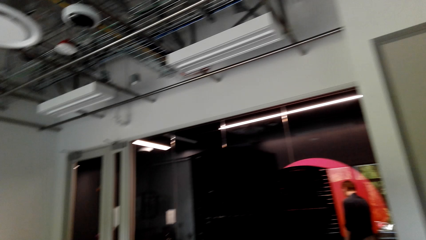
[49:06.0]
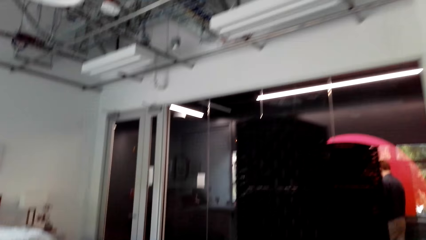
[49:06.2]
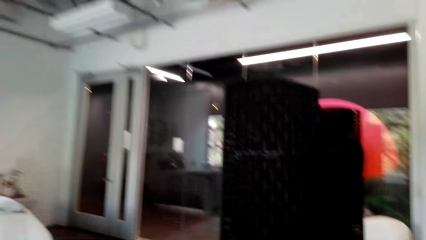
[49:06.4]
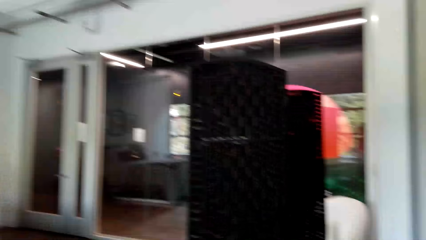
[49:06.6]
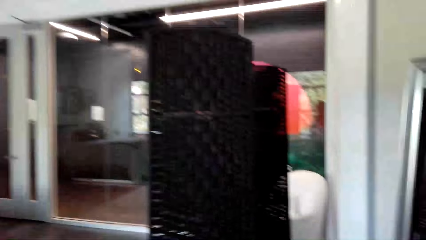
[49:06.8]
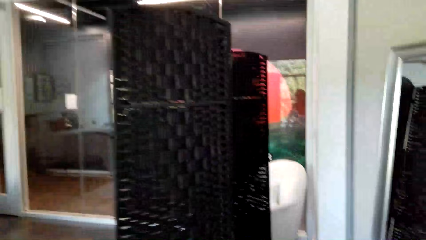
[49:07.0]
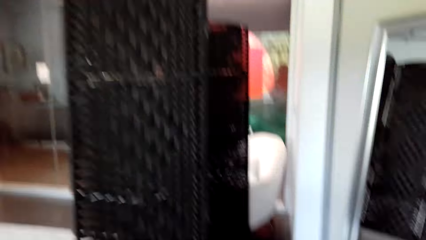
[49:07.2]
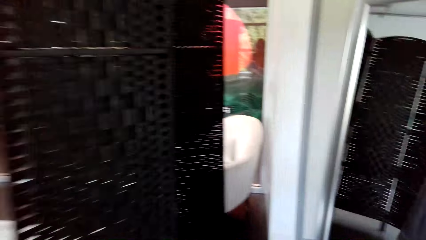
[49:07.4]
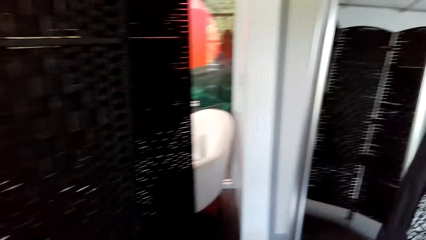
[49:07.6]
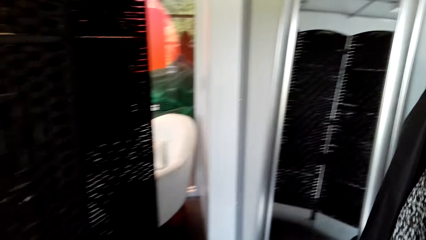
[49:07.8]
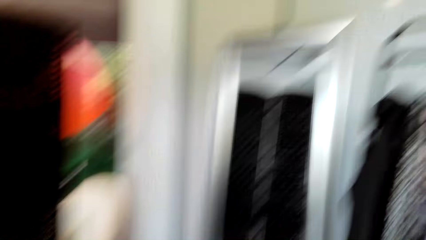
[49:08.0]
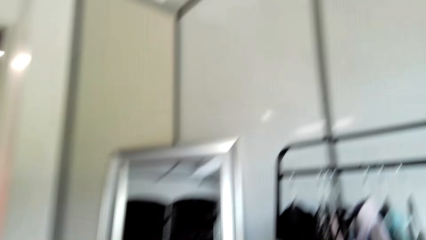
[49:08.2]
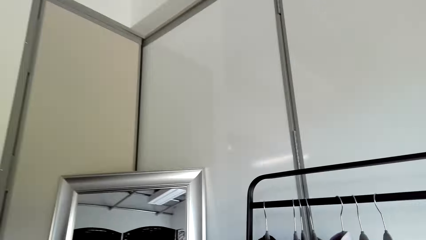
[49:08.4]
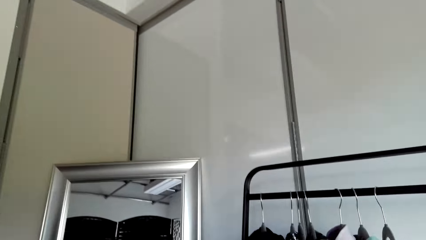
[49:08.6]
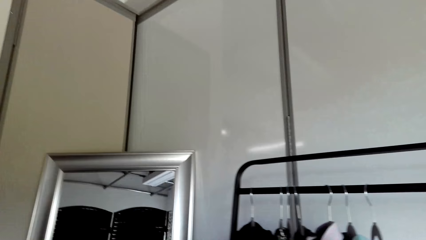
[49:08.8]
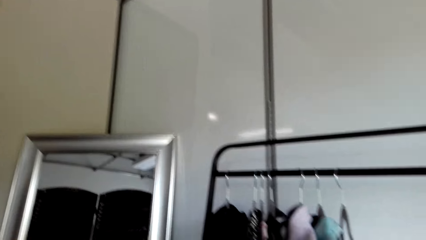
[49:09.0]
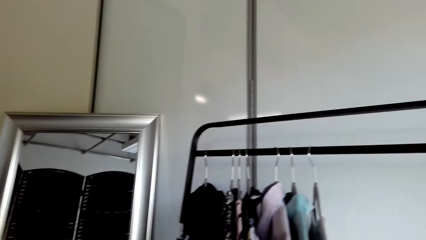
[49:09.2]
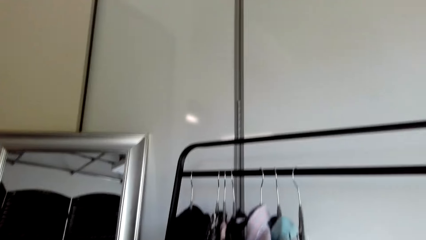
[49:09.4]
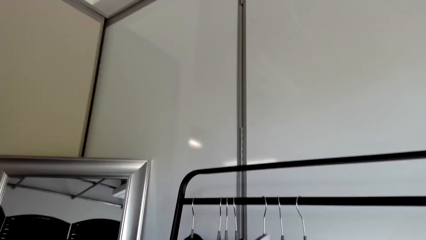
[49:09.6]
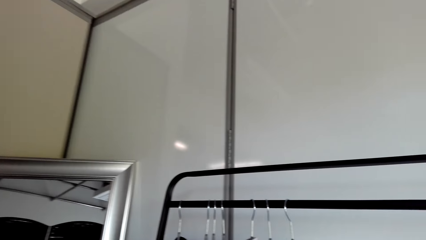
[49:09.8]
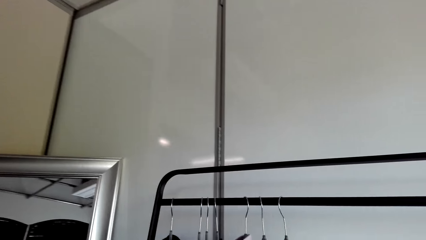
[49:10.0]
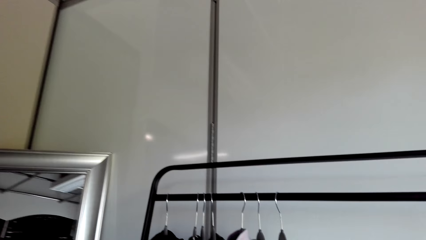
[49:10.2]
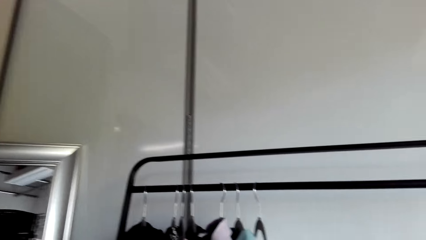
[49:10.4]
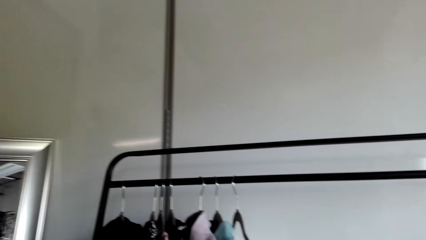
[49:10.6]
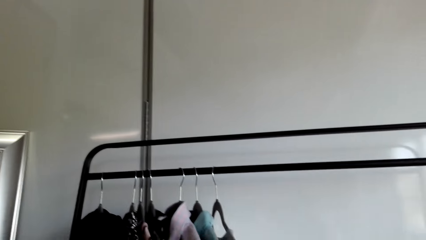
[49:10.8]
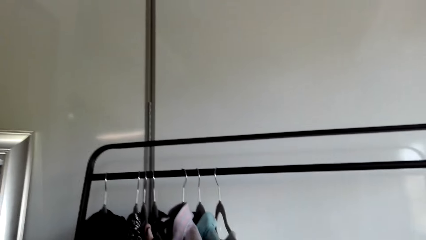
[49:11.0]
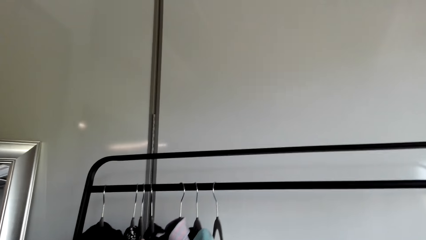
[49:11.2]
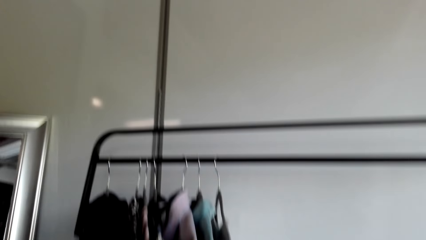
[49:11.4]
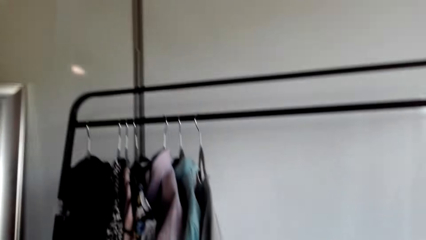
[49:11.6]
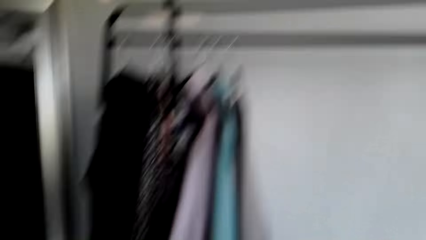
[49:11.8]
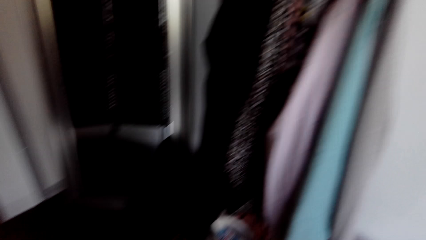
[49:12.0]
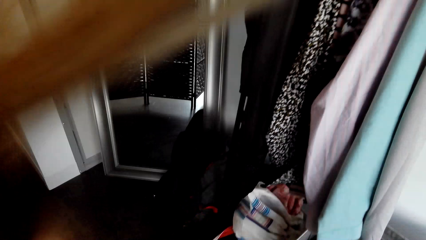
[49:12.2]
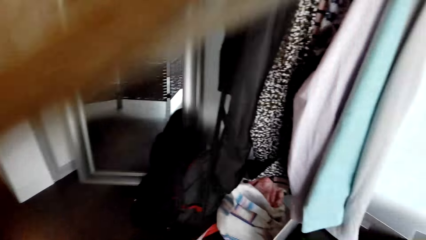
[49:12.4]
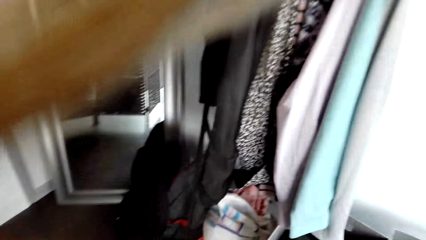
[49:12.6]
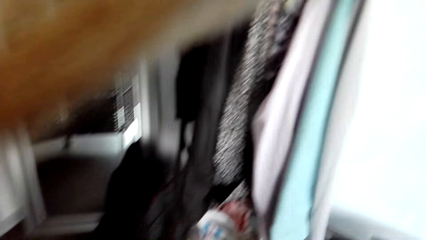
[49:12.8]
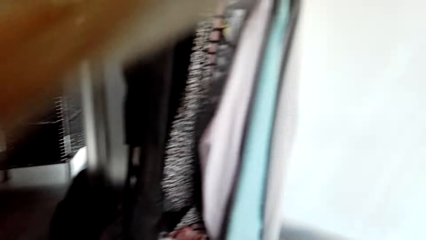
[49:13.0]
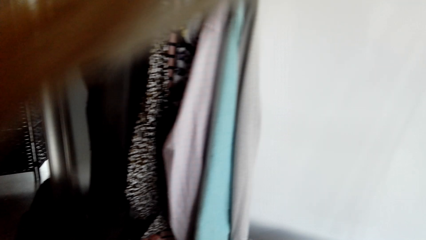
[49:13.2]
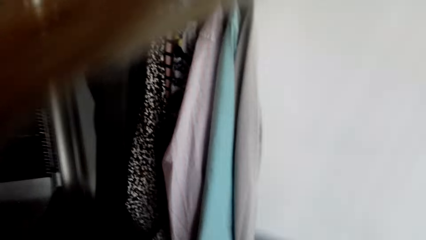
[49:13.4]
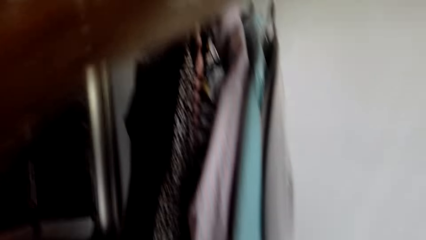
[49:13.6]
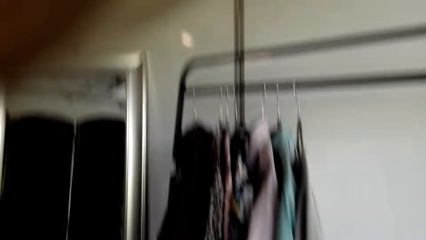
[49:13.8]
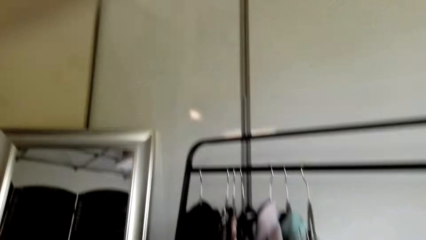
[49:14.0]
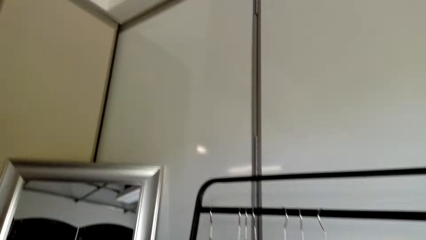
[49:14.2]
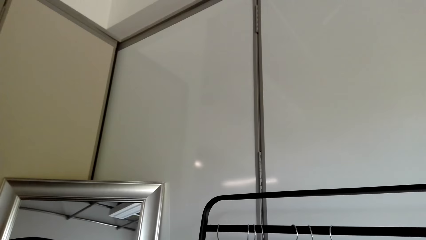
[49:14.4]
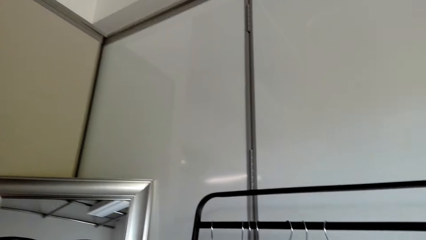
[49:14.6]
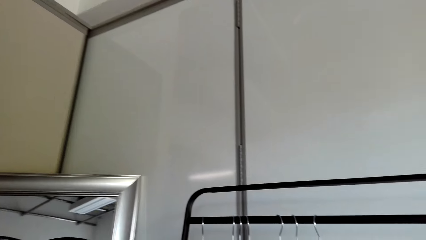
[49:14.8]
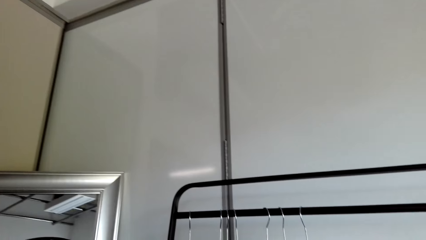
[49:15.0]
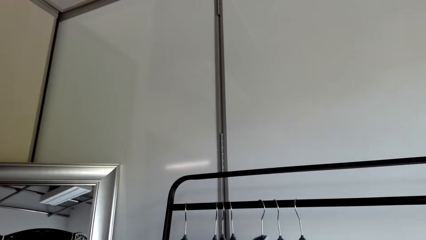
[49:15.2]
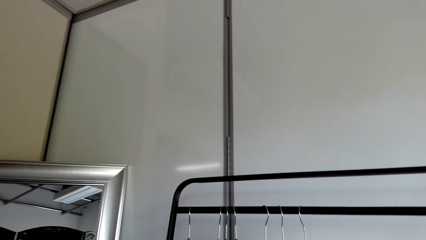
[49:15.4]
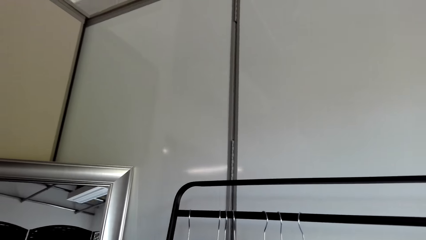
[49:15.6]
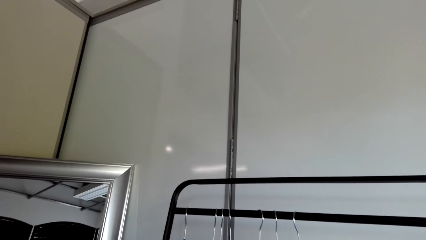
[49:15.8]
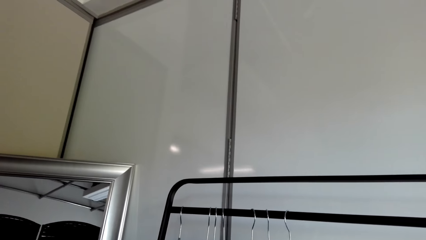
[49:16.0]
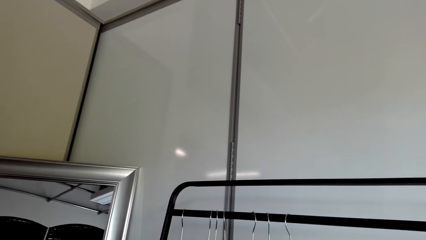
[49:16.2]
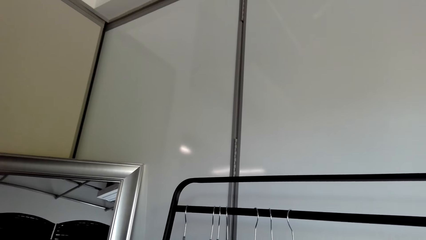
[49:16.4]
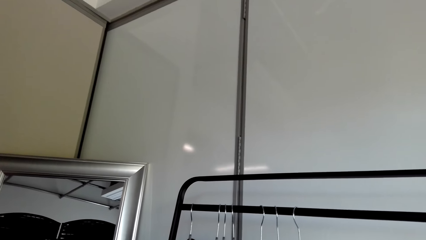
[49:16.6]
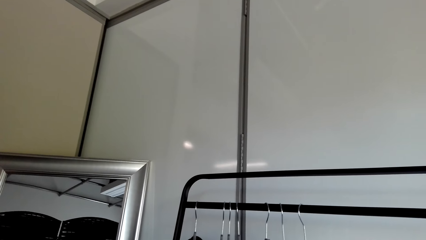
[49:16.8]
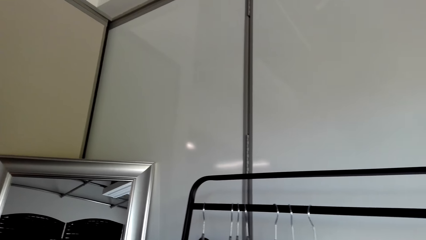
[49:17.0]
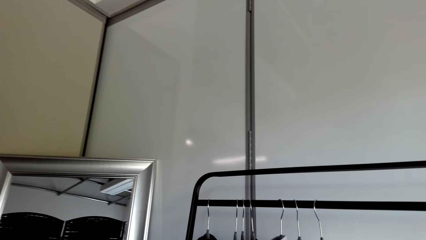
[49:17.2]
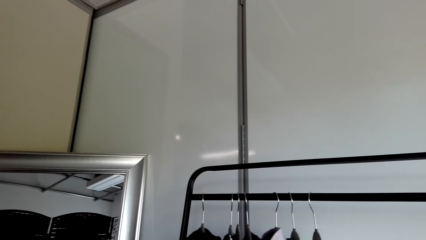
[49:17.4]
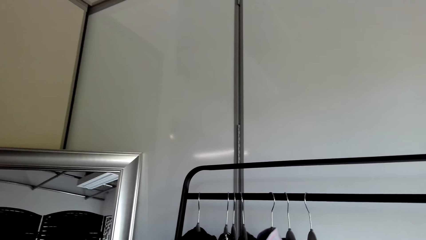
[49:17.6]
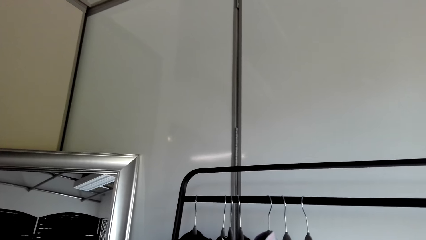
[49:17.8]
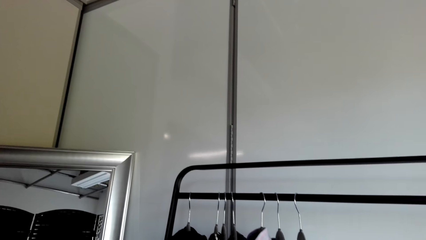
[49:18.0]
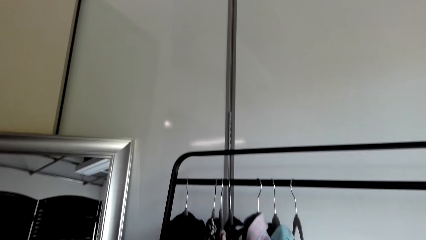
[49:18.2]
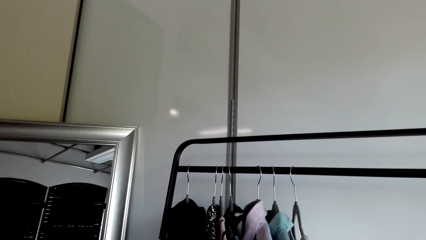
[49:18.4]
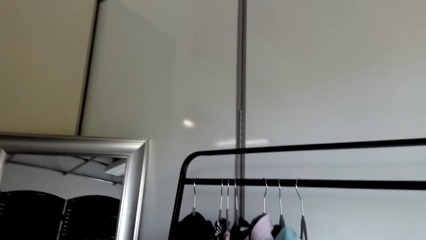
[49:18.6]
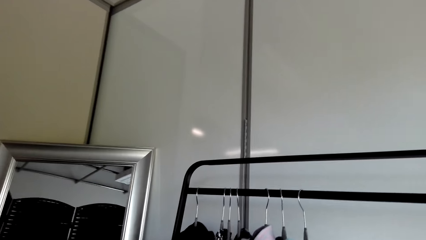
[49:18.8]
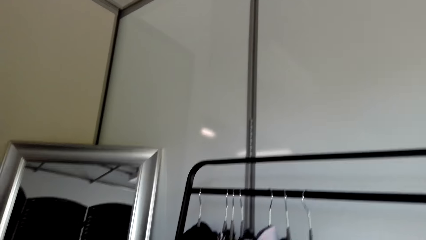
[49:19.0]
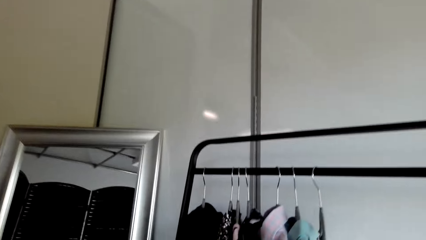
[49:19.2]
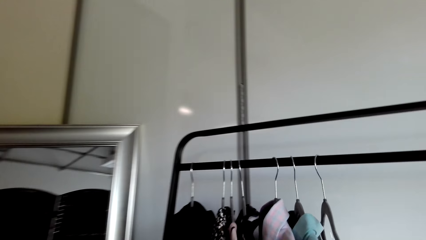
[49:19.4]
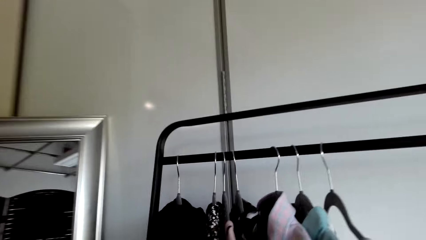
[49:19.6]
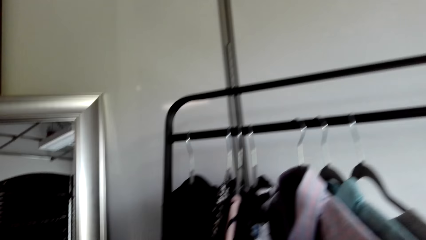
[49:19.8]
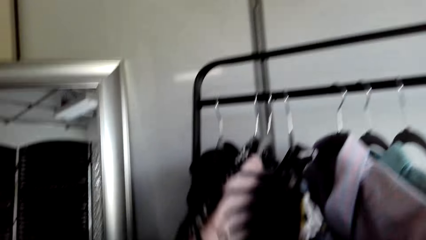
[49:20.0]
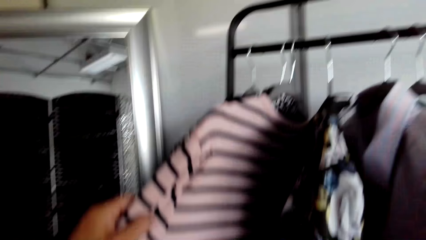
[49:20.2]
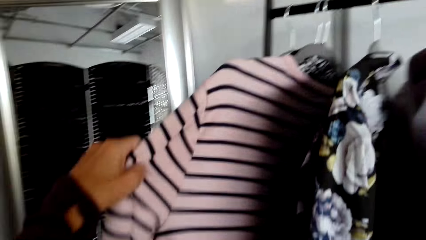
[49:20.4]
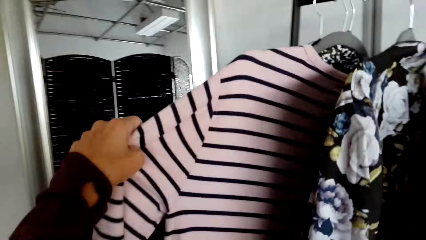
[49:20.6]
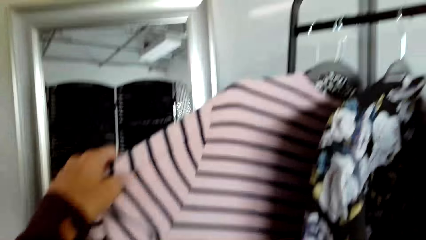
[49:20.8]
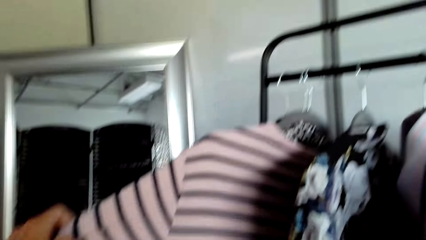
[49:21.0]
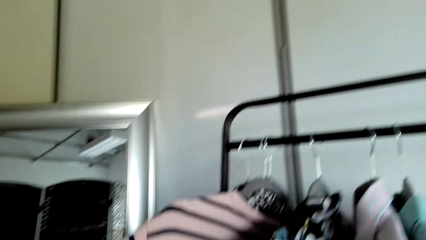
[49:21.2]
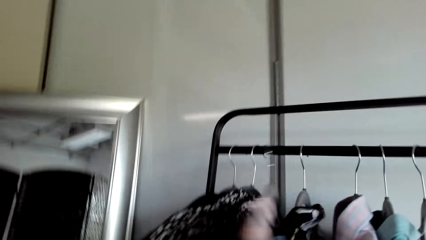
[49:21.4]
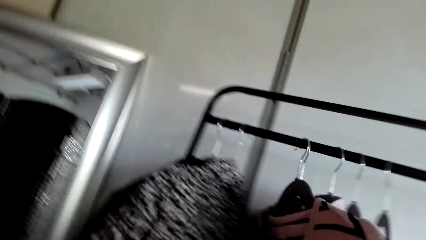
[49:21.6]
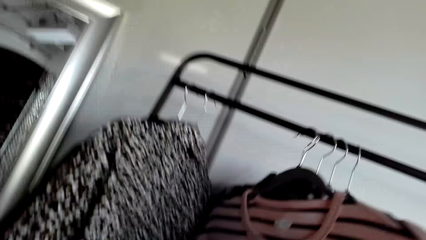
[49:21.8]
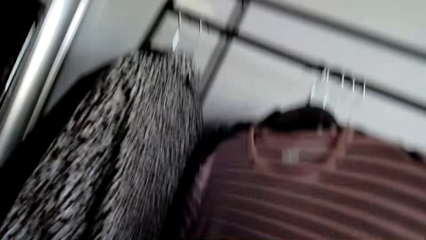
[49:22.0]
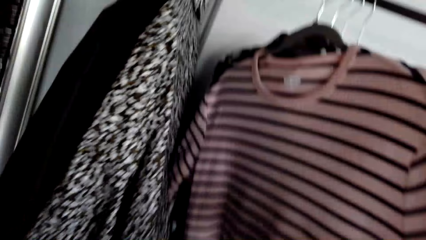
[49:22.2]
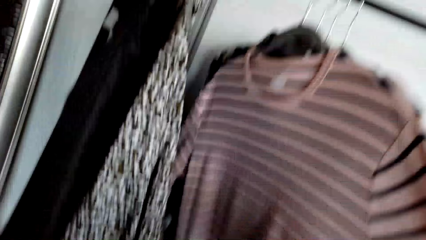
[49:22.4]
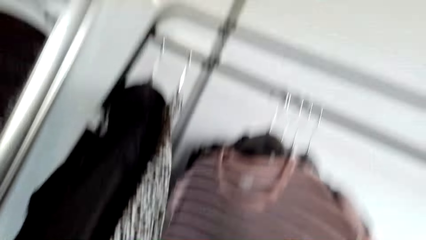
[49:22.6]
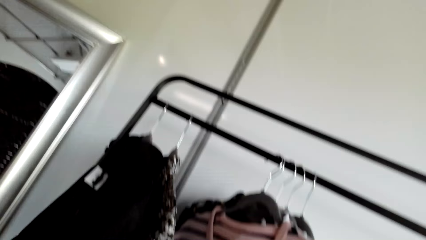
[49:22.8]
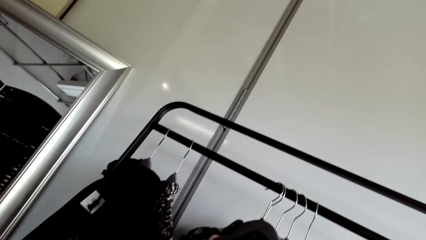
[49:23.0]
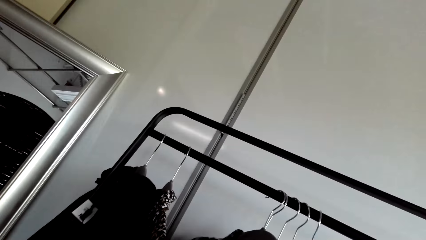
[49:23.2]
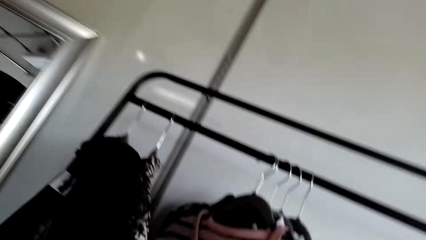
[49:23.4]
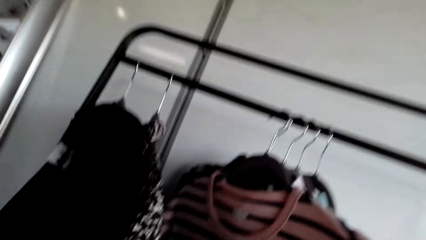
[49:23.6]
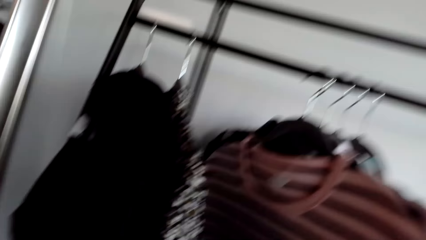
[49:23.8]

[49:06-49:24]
The camera wearer looks at the hangers. They stand beside the clothes stand. They look at the clothes. They look at the wall. They hold a sweater or top on the stand. They look at the top.
